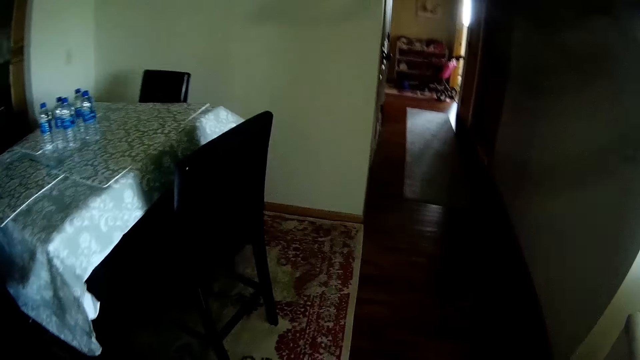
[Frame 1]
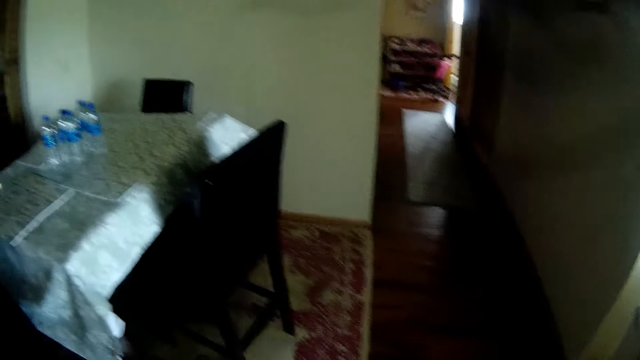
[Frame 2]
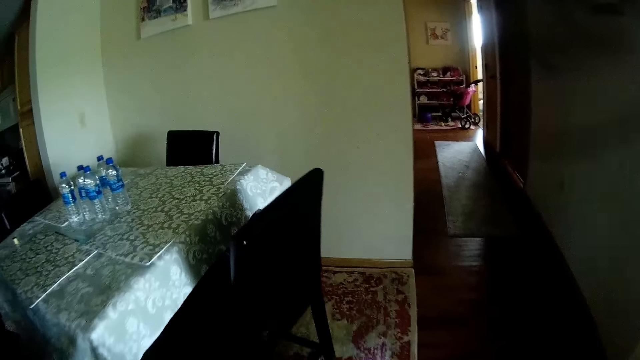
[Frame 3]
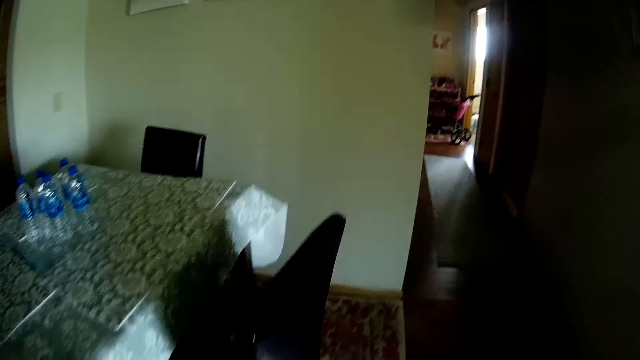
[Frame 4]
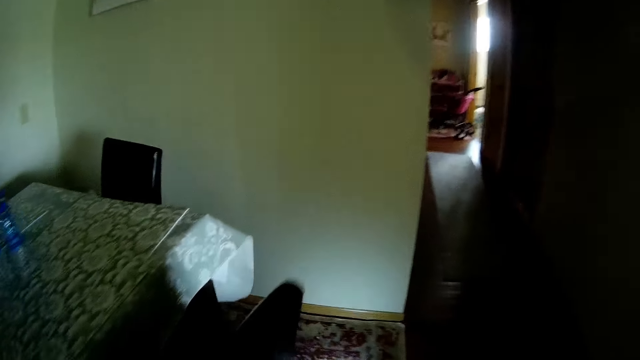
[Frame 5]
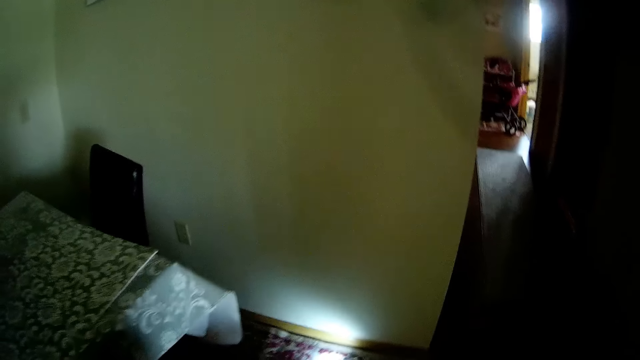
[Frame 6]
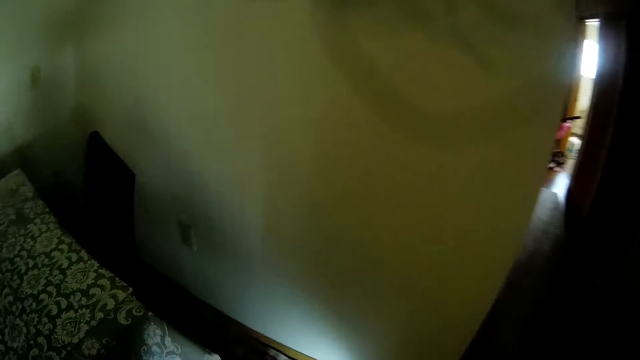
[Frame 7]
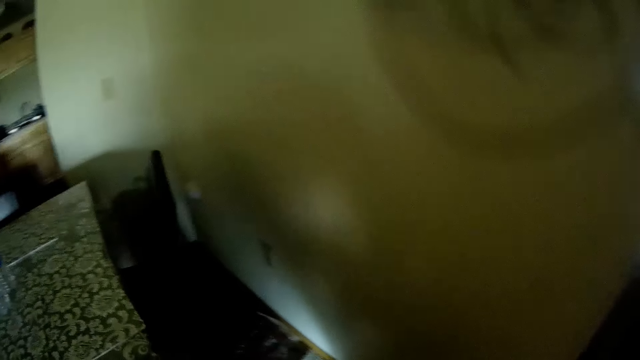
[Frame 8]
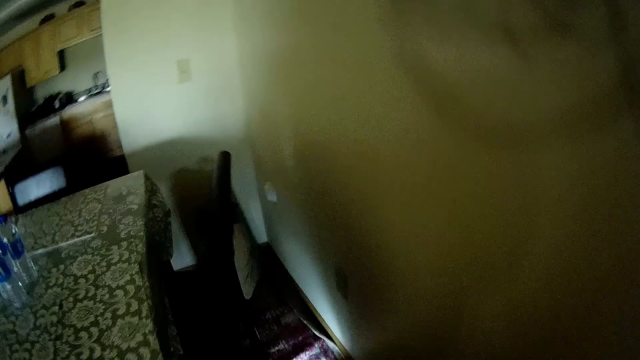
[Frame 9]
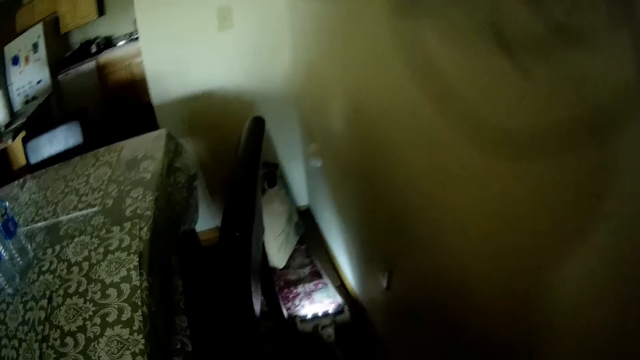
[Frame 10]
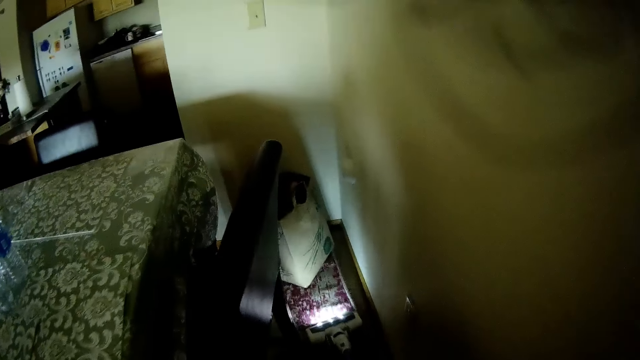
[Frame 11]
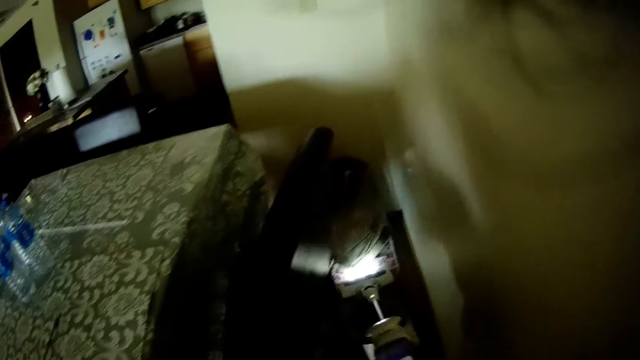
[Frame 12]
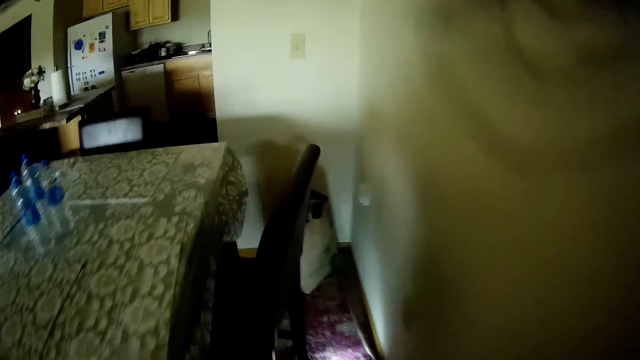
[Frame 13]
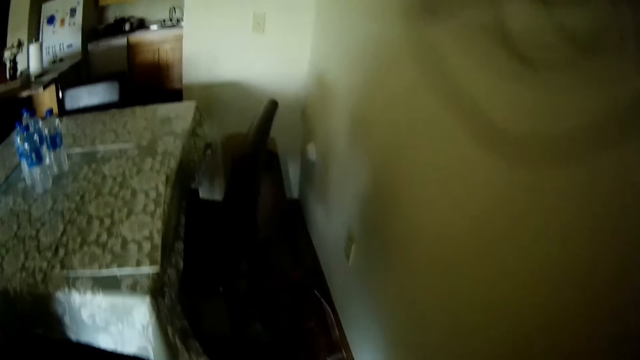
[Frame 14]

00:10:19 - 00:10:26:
The camera wearer vacuums towards the dining area with the vacuum cleaner in both hands.

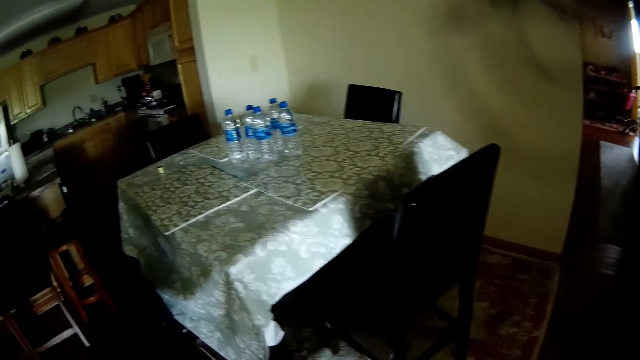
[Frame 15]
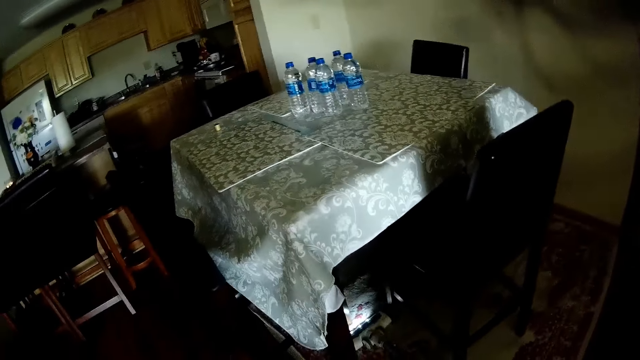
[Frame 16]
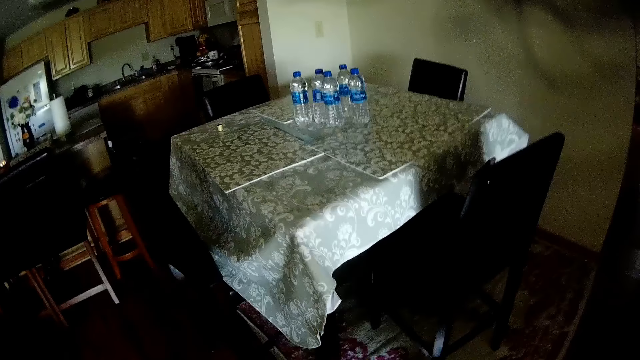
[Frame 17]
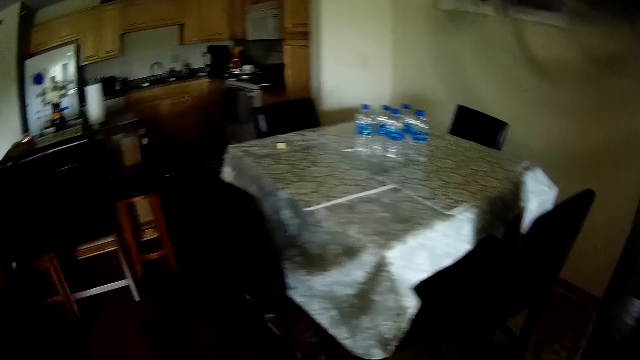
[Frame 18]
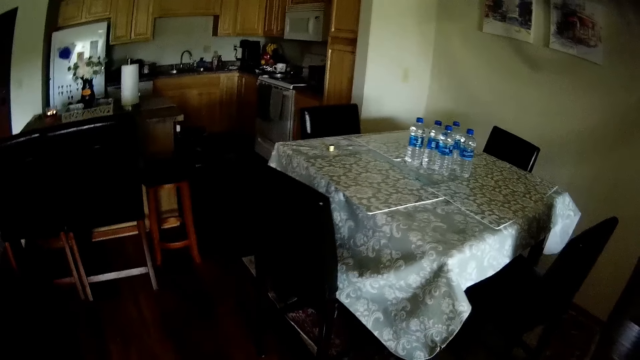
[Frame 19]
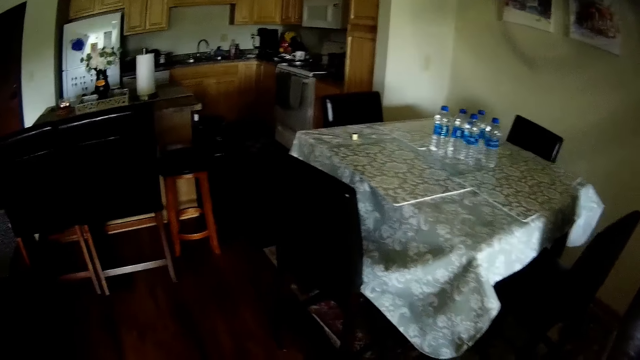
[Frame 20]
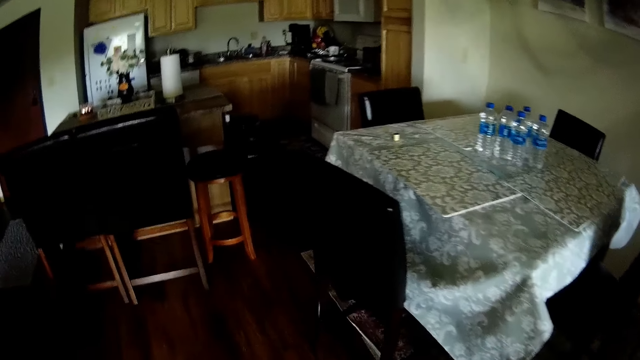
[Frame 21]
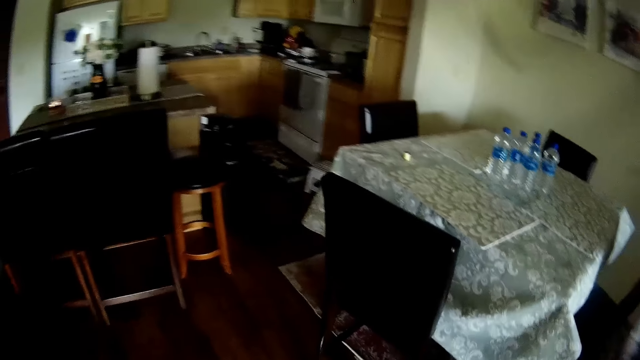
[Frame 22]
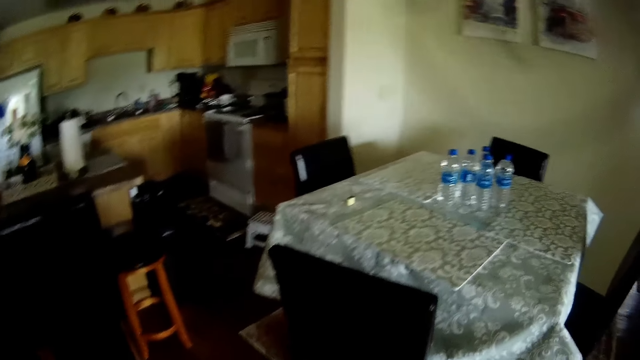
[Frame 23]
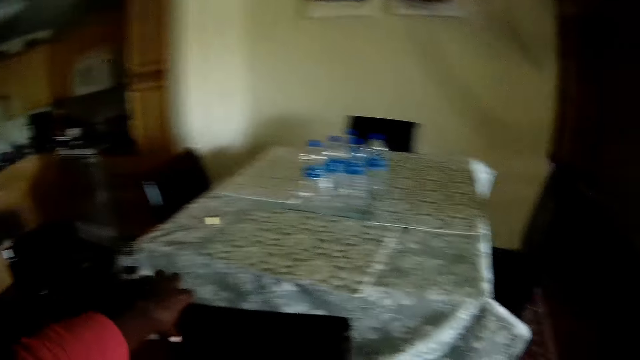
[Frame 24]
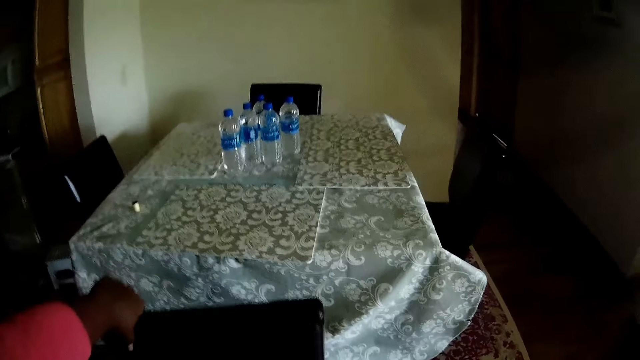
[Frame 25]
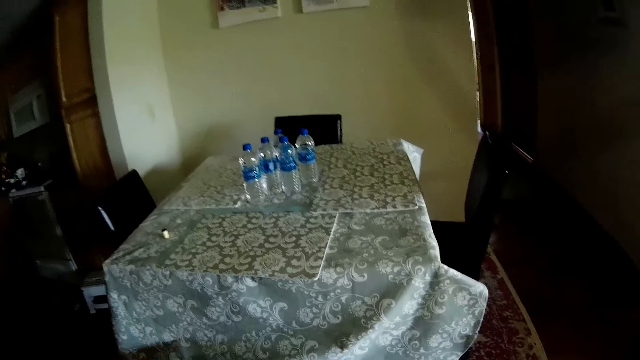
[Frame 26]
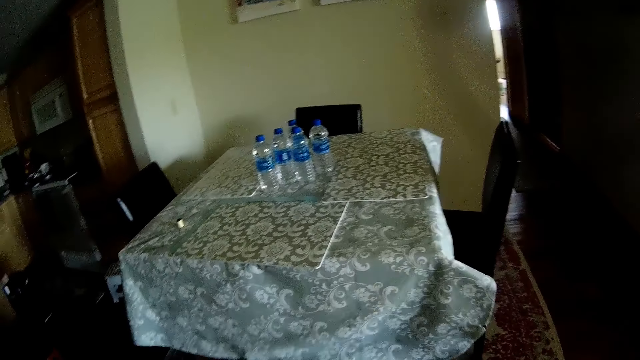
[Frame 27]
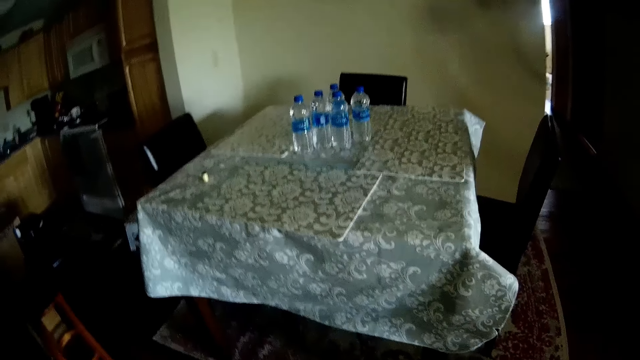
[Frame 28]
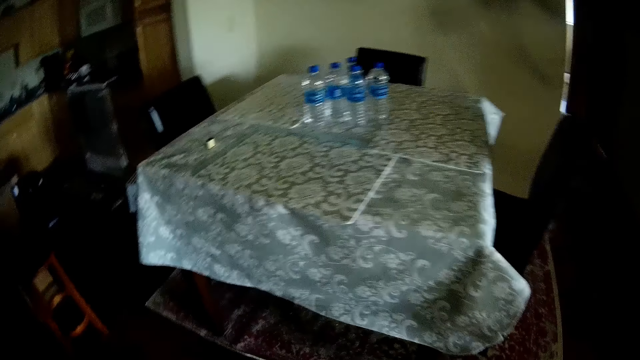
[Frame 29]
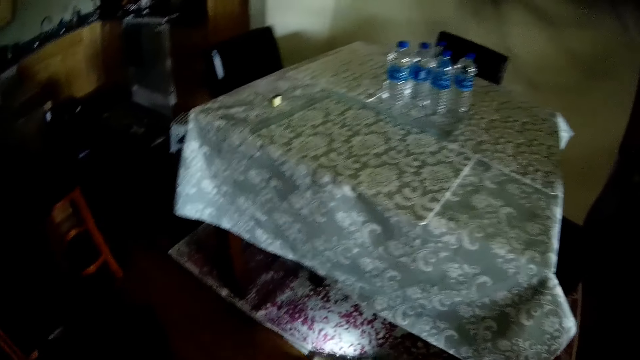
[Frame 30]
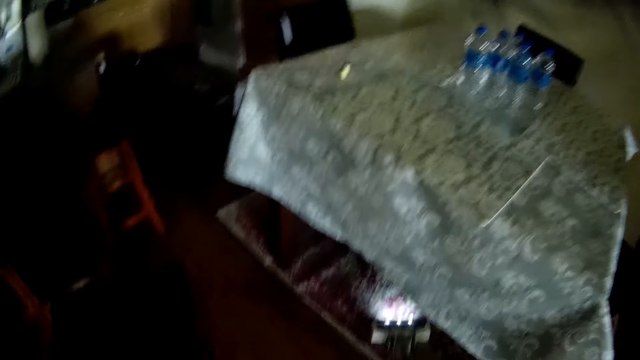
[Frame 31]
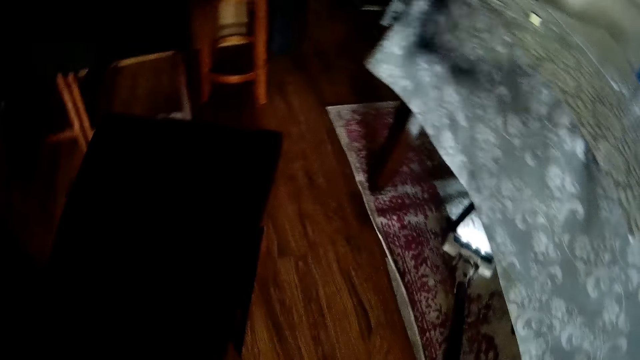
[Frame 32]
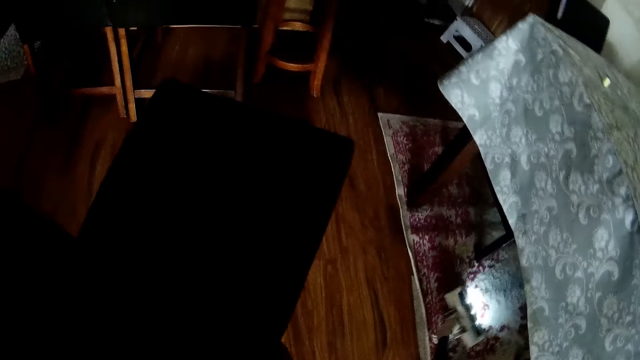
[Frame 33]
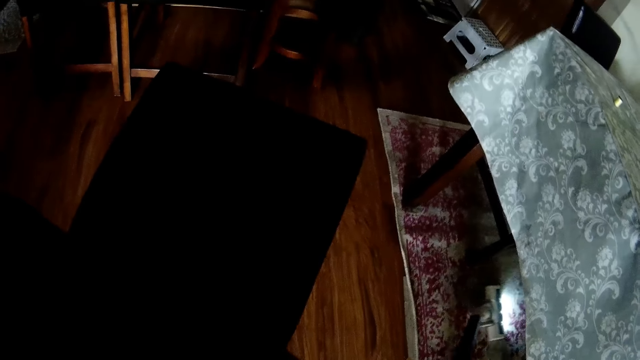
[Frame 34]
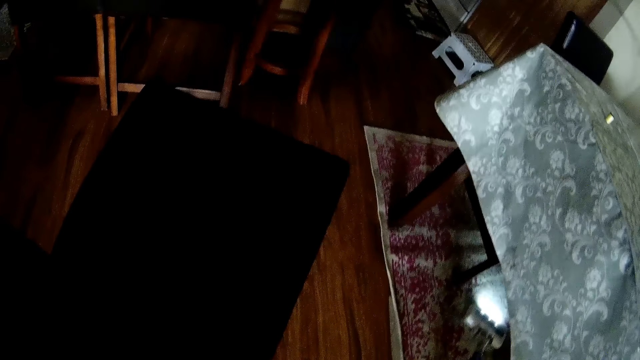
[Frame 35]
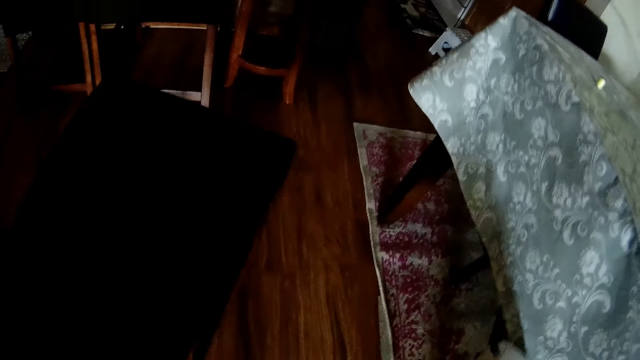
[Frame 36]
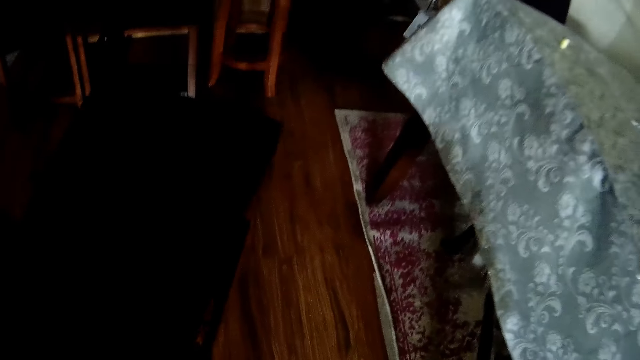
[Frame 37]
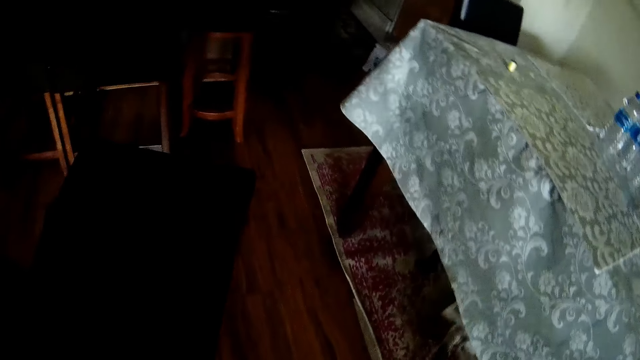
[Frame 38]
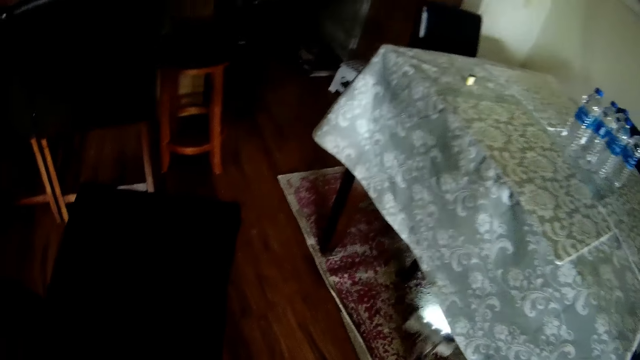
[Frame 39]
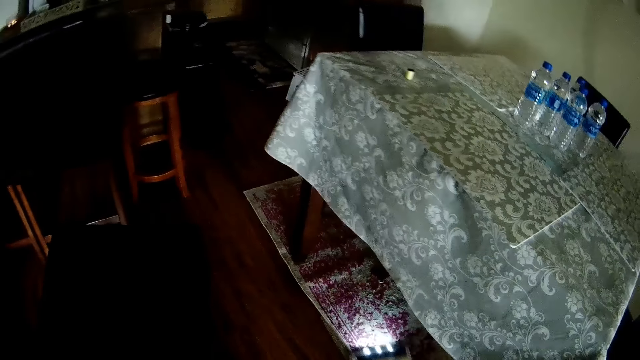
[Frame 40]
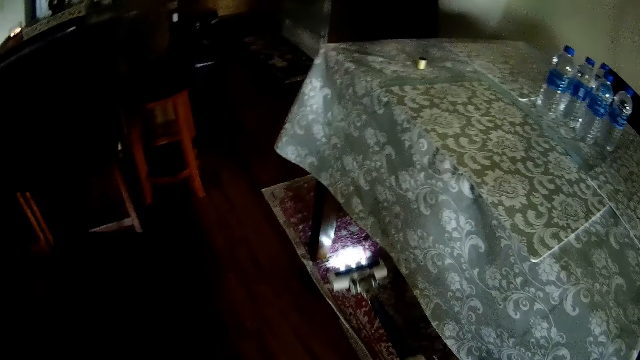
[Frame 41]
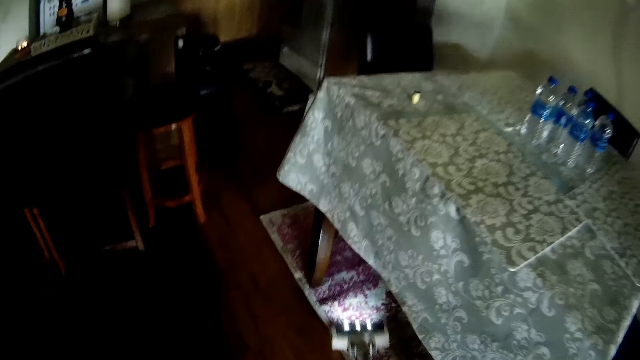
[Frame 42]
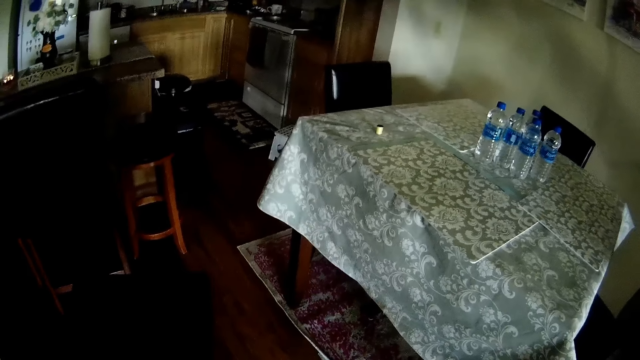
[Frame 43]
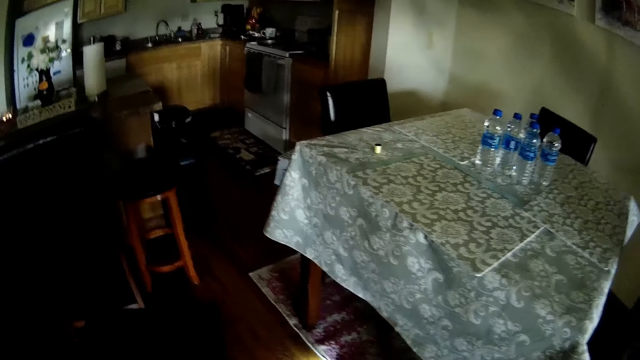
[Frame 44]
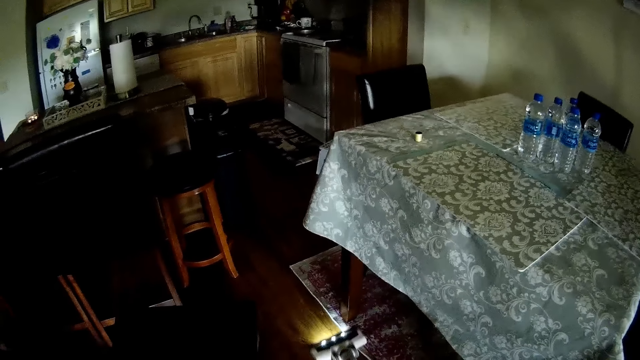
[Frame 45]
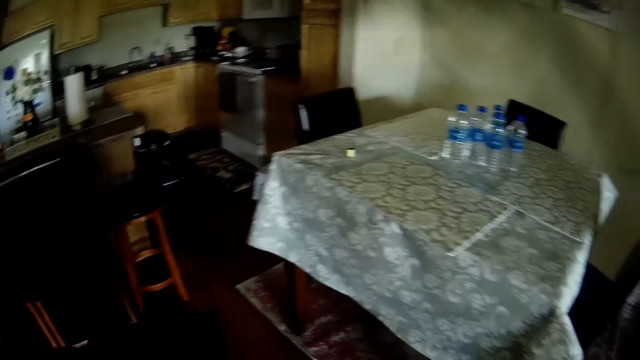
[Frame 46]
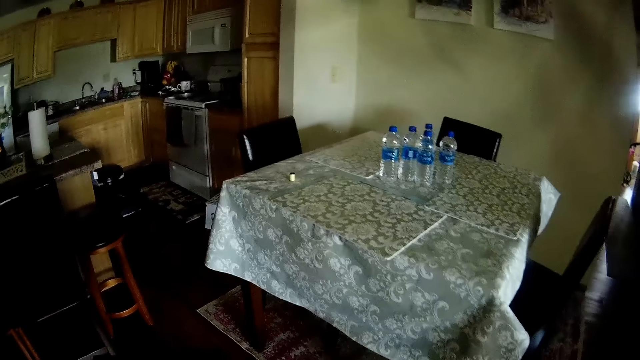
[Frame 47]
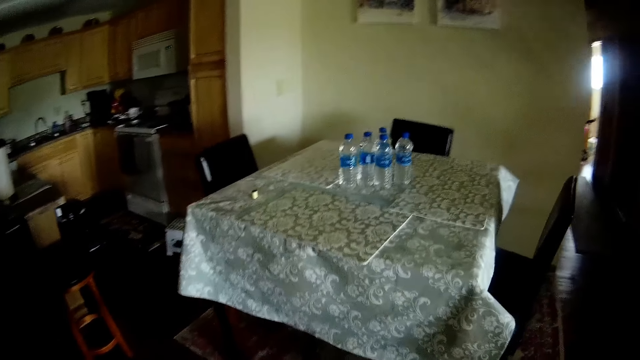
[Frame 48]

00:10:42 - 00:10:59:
The camera wearer speaks to the girl. They pull a chair. They clean the floor. They speak to the girl again and again.
